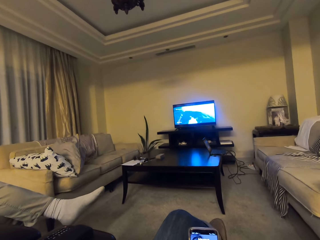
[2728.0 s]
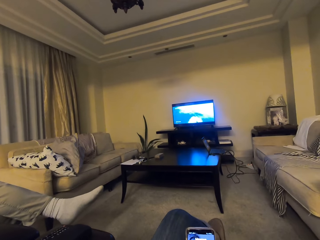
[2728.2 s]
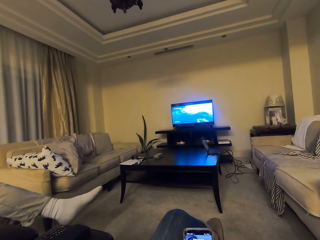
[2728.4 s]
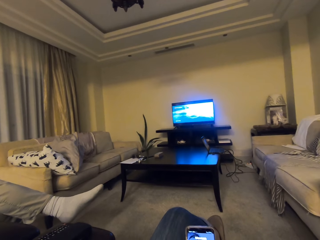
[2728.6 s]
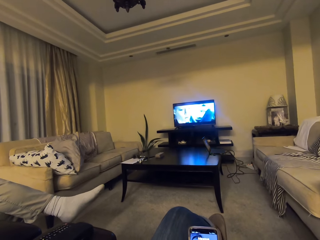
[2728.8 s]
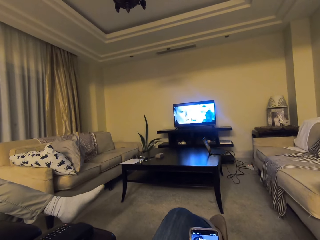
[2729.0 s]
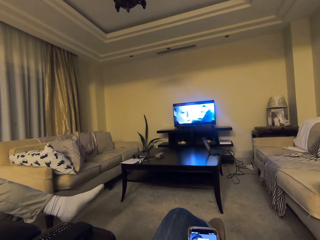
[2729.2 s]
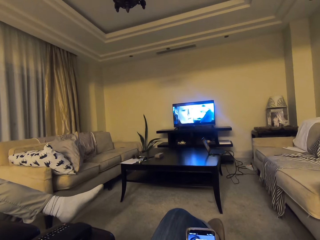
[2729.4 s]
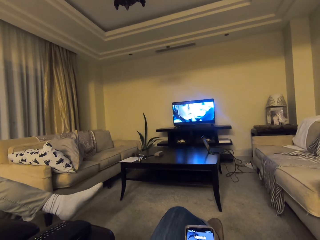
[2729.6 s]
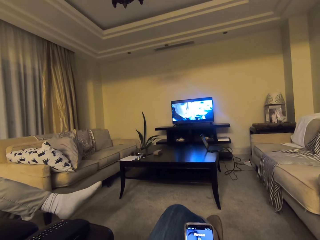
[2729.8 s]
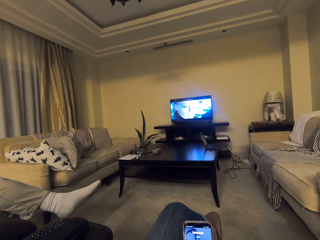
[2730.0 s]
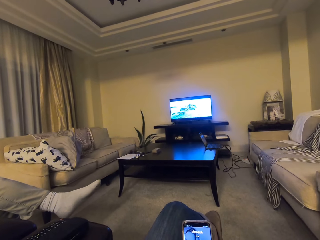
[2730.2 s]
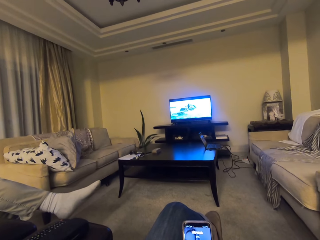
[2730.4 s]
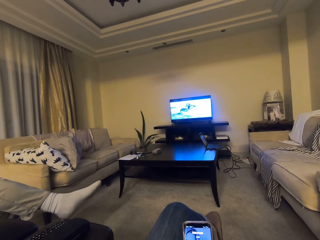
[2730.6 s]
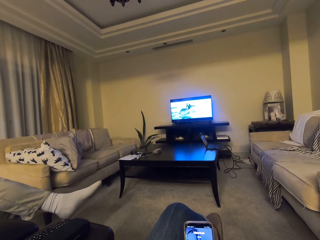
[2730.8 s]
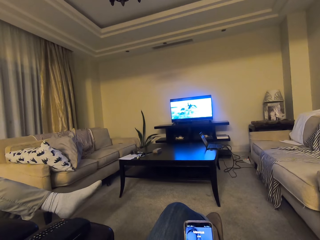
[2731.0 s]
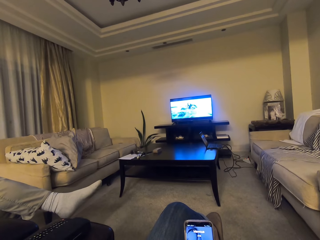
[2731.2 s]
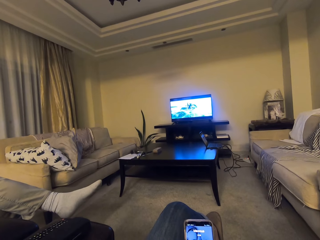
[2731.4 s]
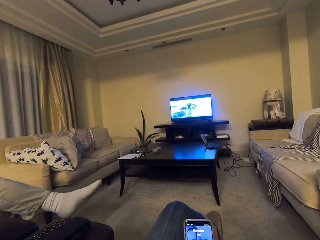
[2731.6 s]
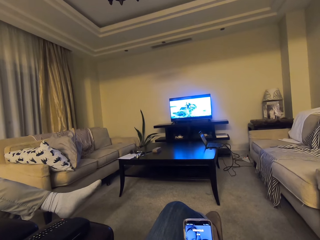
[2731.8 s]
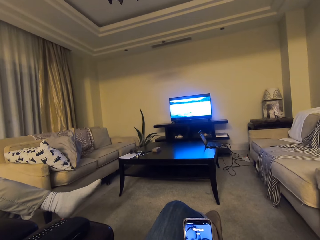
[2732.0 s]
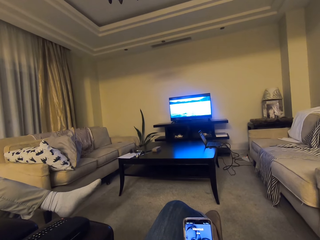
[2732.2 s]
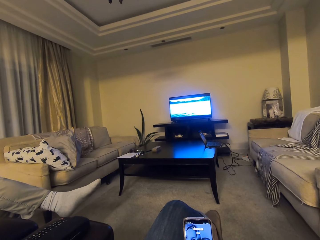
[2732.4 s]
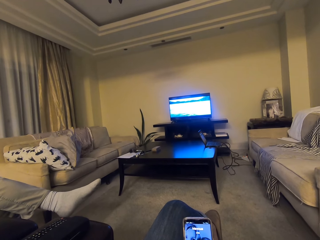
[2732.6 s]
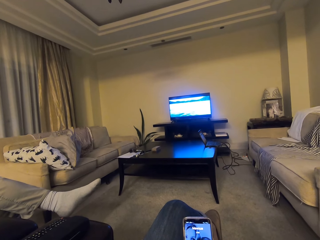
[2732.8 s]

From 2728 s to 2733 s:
The camera wearer watches television.

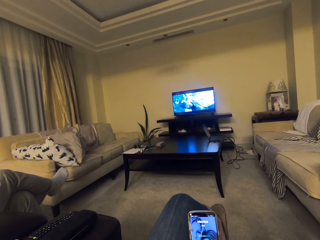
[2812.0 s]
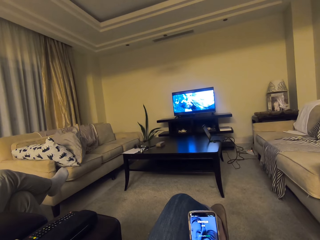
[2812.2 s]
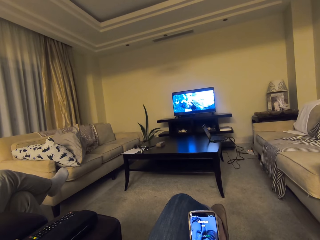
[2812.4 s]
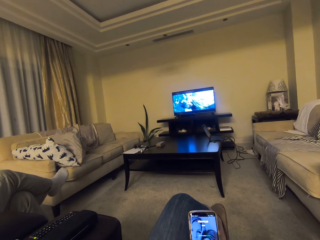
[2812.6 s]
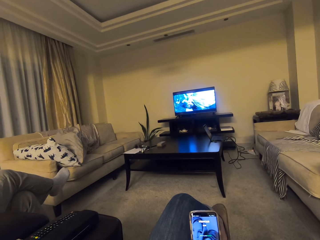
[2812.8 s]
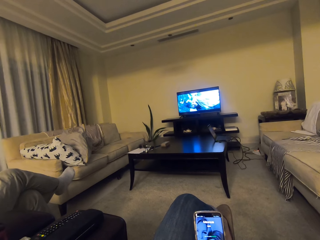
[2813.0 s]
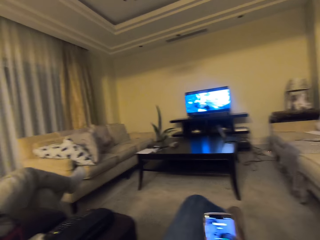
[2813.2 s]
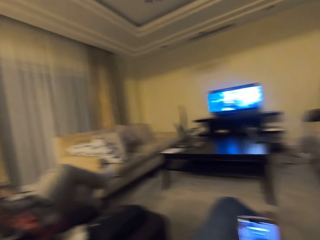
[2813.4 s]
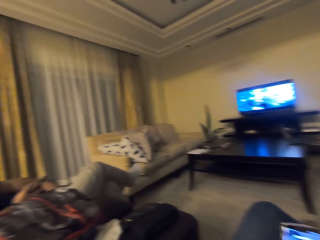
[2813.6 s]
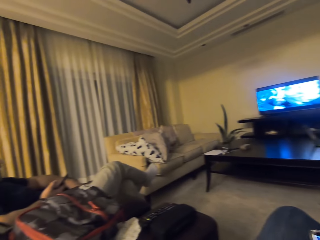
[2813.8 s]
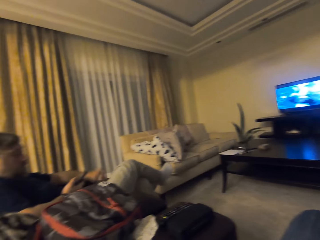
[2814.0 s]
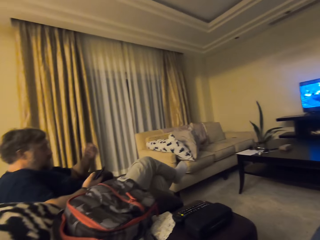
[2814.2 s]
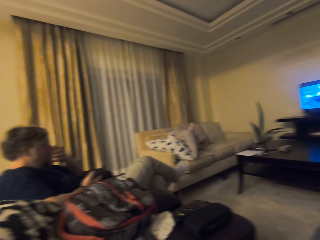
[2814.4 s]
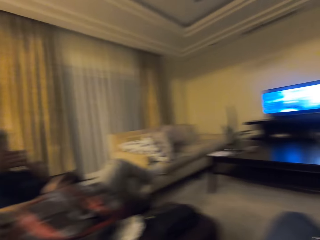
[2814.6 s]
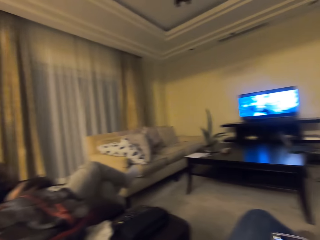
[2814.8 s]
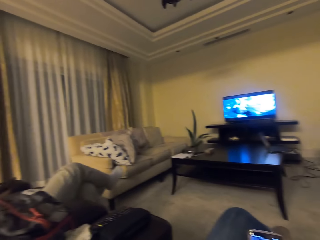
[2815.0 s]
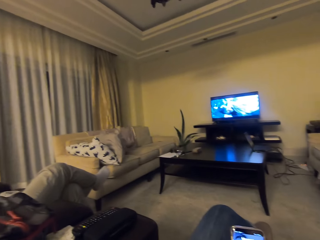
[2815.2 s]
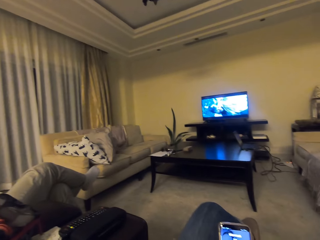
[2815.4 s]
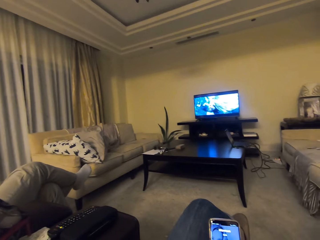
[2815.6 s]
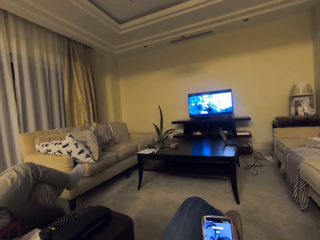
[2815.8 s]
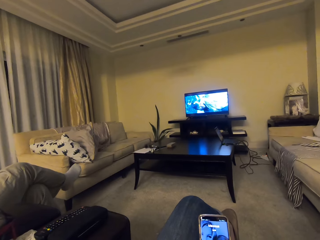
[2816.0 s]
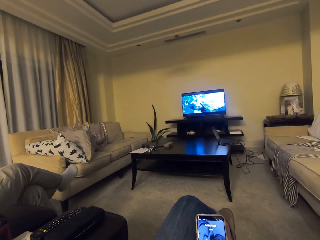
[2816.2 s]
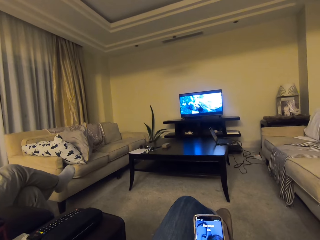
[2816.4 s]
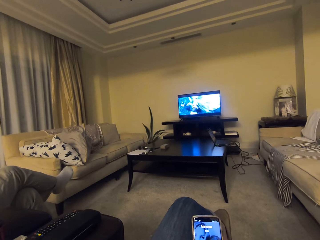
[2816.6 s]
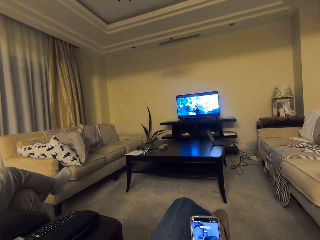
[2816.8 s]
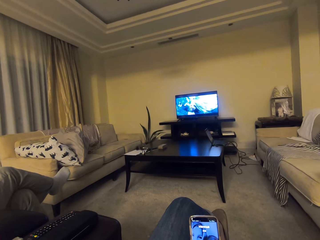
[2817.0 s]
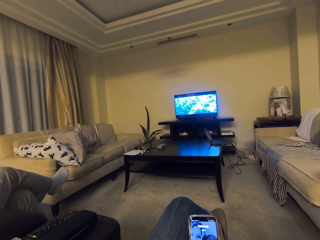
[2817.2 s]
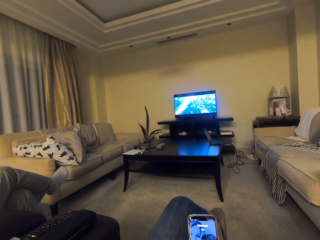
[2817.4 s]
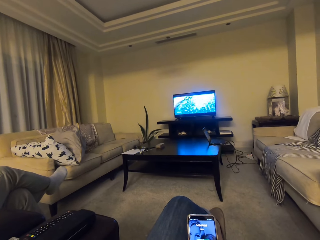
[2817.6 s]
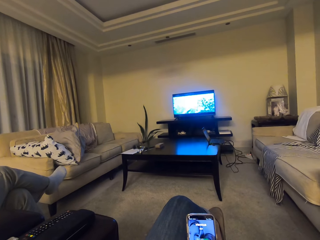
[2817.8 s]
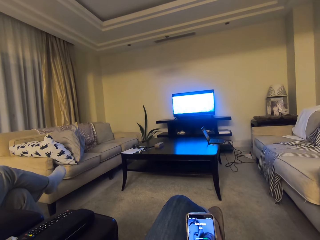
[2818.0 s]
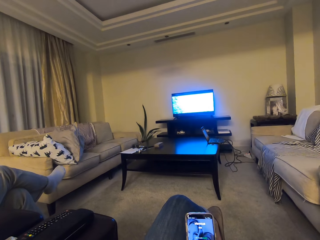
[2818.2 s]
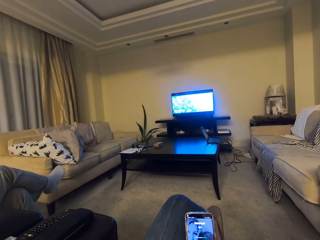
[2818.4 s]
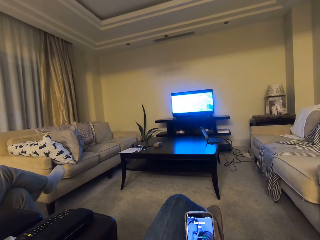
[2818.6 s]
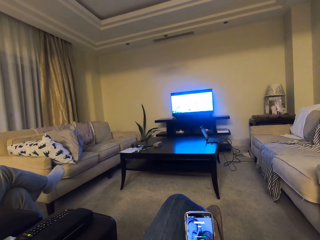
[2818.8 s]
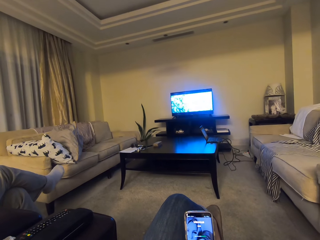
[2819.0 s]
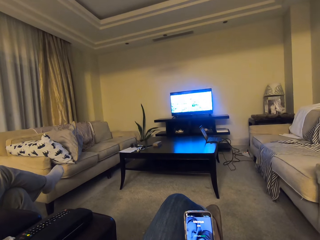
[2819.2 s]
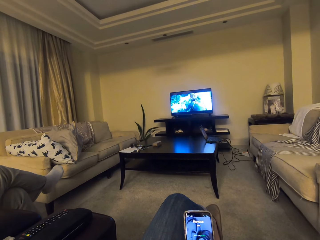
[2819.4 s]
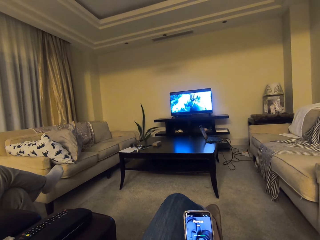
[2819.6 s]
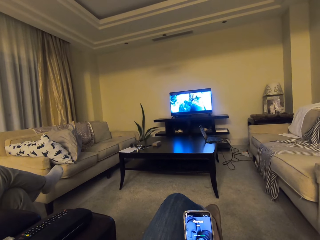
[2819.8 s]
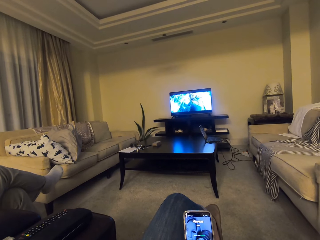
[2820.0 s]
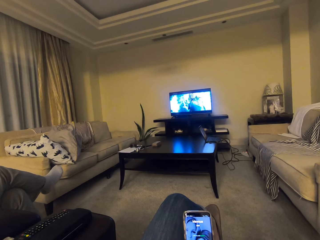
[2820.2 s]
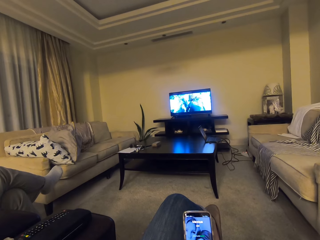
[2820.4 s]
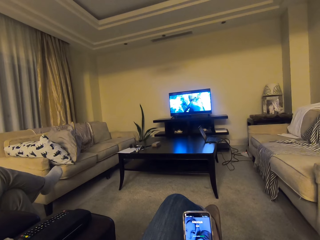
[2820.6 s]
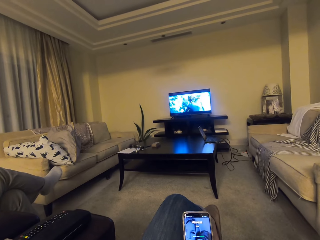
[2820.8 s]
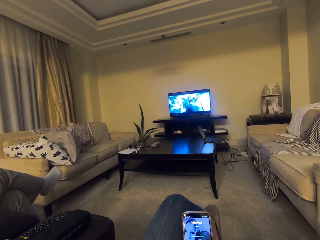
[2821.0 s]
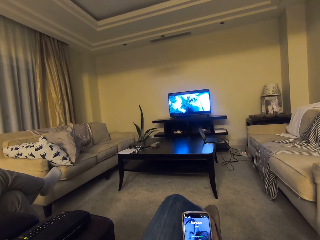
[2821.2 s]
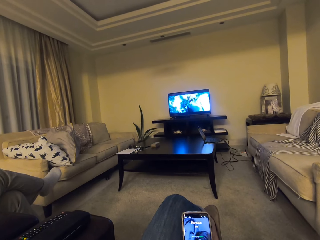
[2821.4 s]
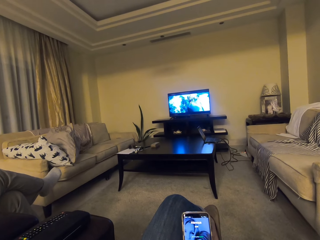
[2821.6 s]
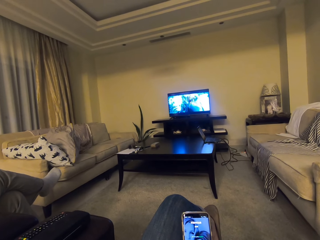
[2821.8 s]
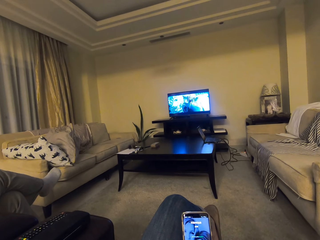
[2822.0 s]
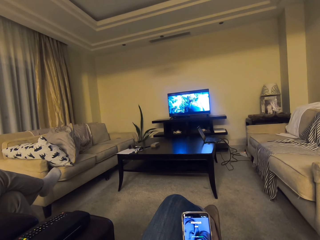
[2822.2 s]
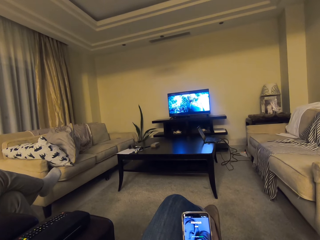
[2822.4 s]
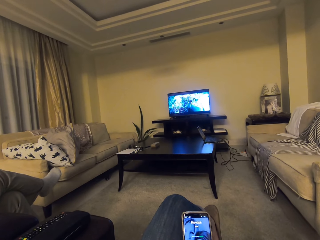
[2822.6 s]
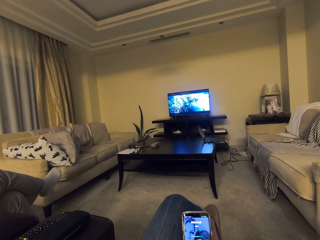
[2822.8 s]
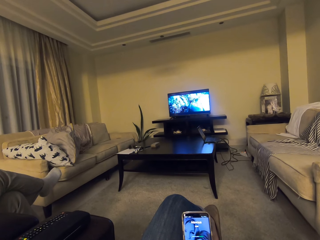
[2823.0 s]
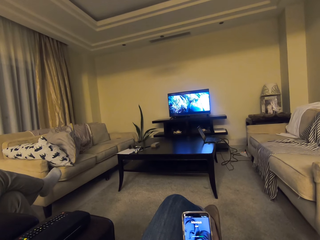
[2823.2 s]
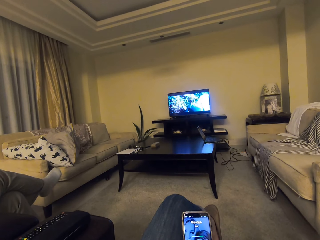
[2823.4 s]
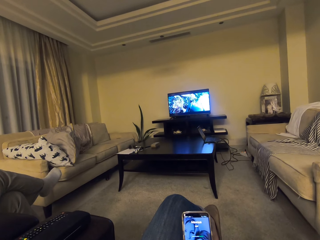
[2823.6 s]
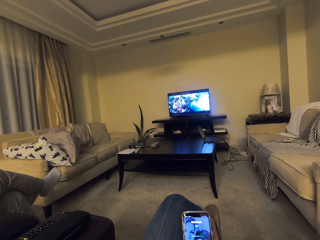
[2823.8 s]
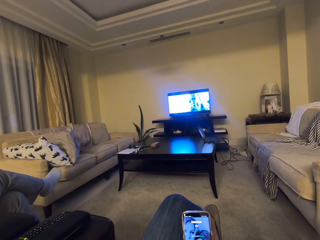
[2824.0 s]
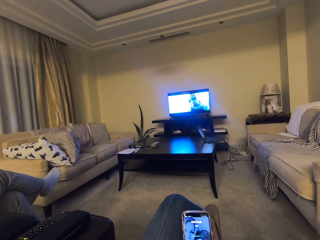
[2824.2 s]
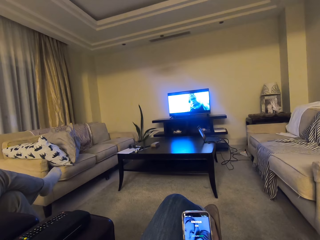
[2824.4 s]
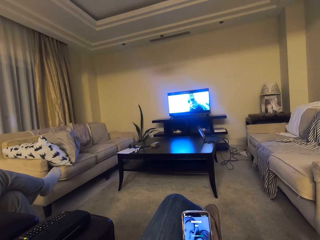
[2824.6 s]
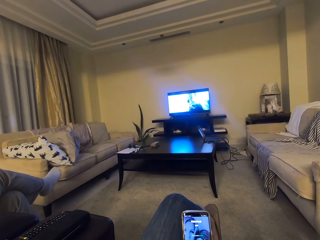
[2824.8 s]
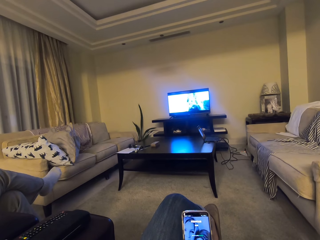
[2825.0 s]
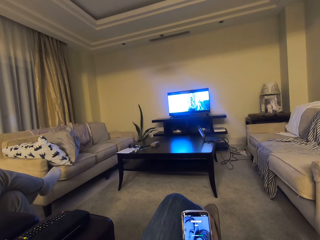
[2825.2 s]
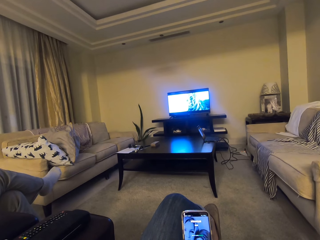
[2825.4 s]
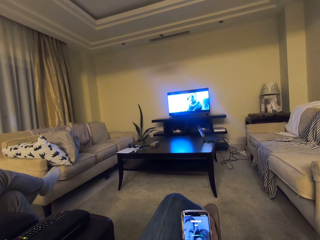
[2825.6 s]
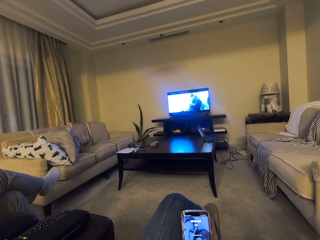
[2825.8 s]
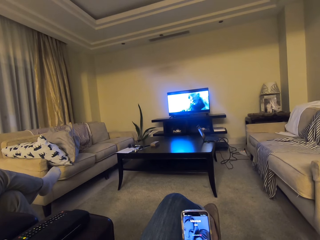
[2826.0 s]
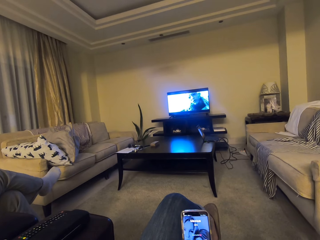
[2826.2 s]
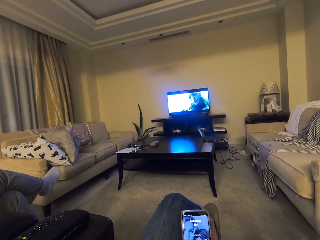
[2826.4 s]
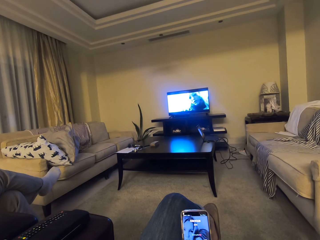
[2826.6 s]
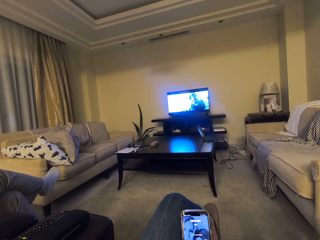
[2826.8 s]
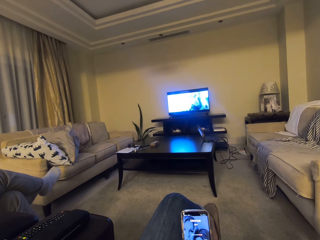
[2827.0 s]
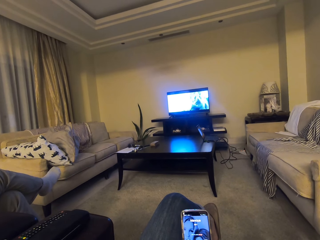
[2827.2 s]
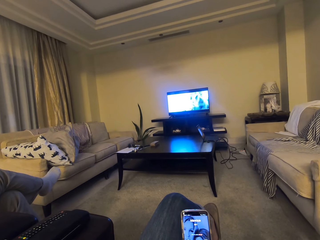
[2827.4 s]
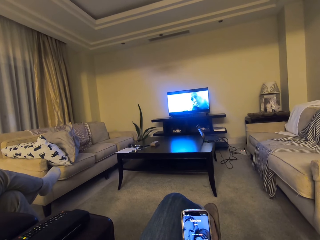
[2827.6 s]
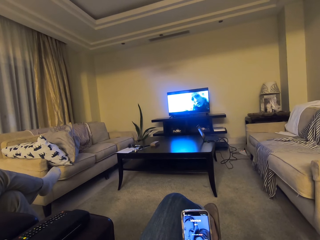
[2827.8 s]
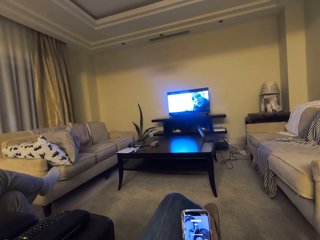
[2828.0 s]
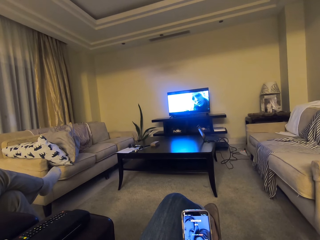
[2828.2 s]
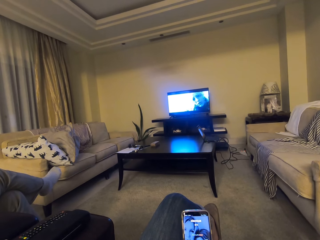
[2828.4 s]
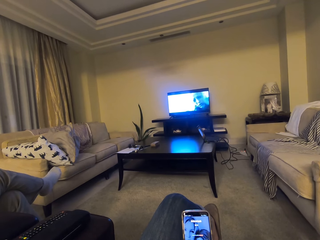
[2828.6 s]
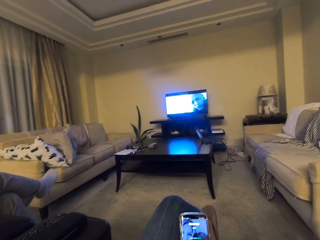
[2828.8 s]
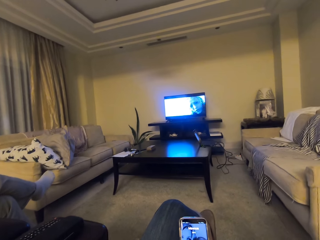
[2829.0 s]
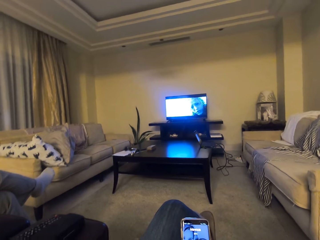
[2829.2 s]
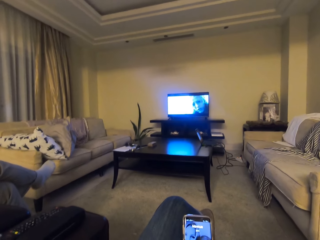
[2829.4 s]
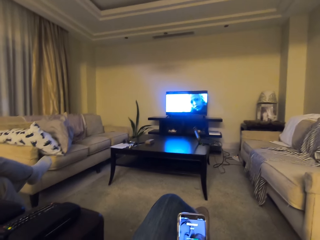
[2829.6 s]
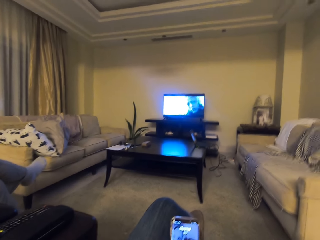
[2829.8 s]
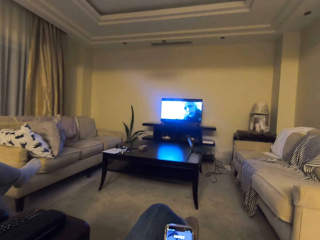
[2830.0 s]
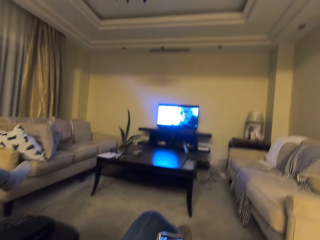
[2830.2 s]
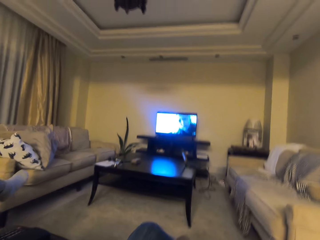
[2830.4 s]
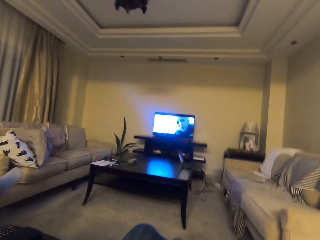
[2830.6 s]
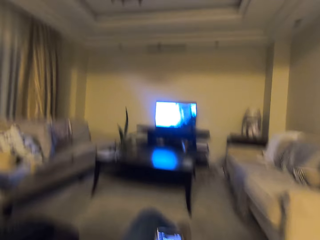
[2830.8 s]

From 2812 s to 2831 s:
The camera wearer looks around. They watch the television.
